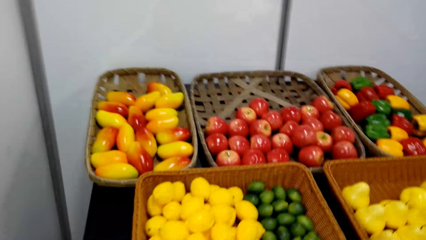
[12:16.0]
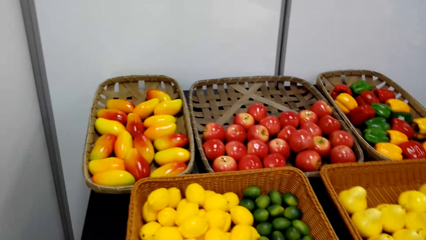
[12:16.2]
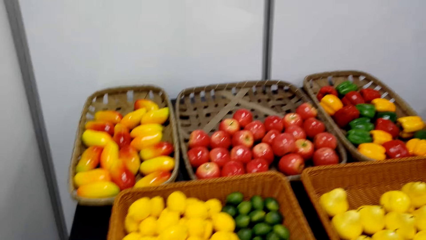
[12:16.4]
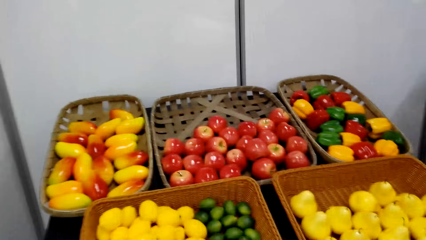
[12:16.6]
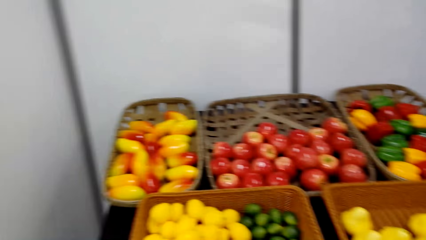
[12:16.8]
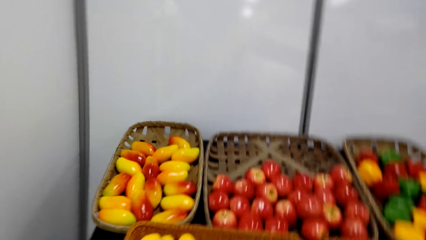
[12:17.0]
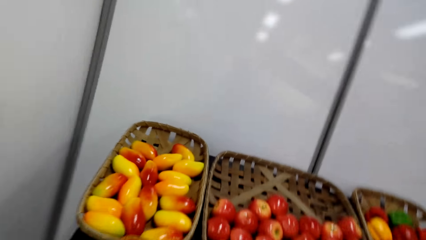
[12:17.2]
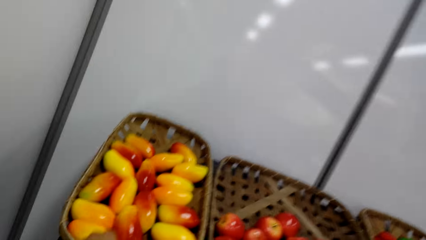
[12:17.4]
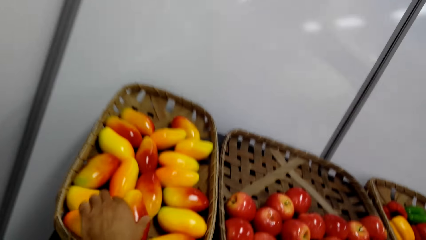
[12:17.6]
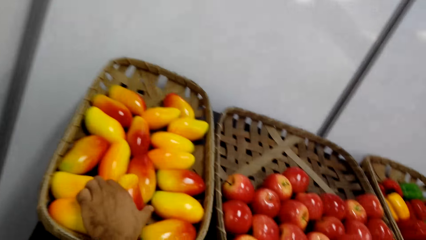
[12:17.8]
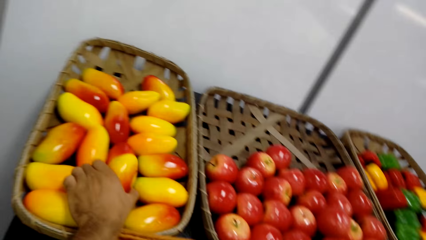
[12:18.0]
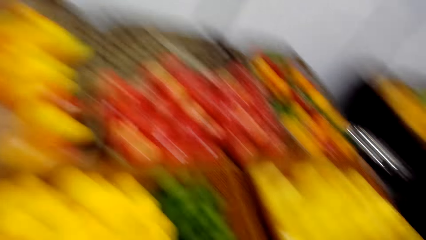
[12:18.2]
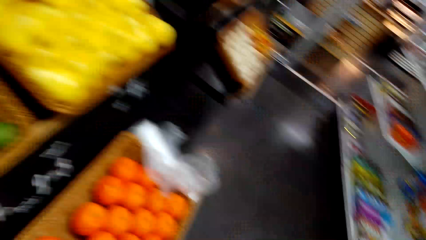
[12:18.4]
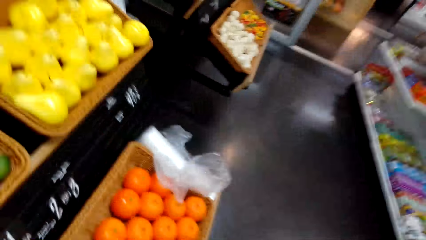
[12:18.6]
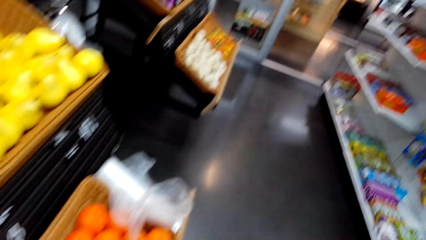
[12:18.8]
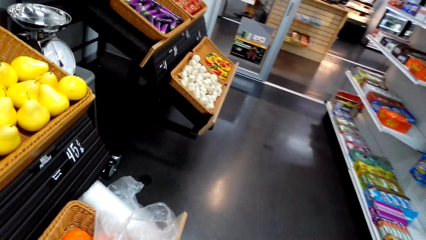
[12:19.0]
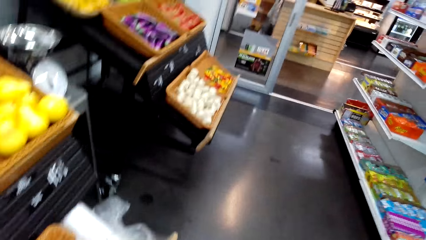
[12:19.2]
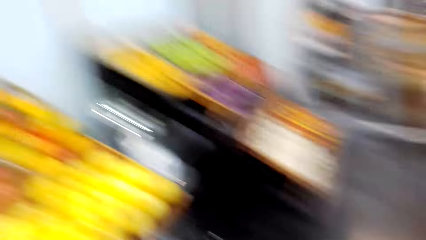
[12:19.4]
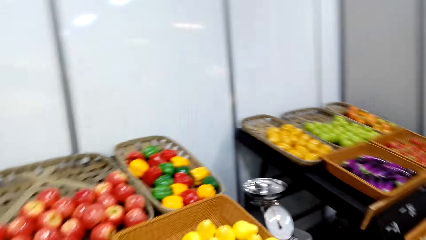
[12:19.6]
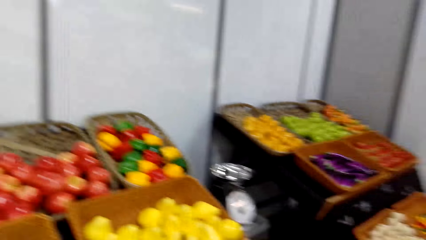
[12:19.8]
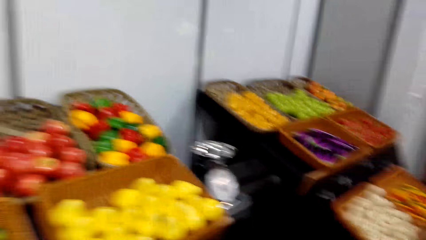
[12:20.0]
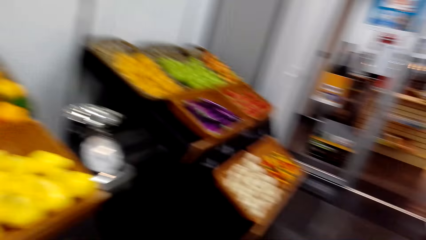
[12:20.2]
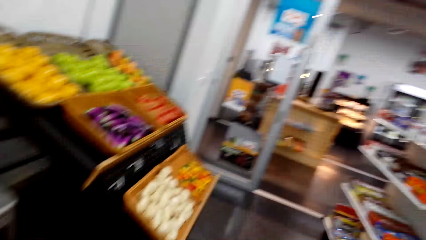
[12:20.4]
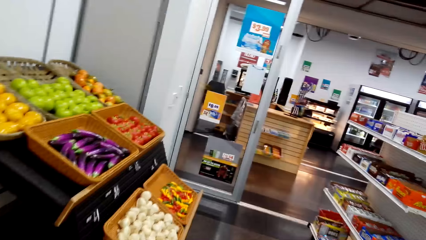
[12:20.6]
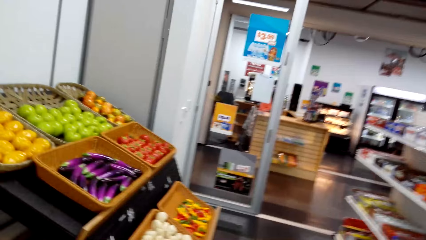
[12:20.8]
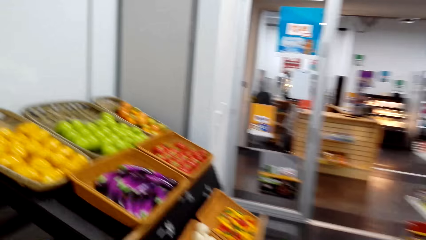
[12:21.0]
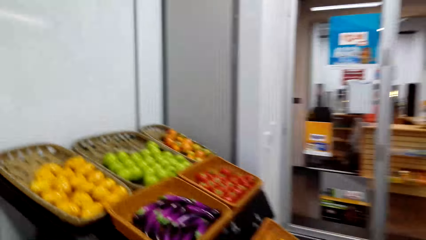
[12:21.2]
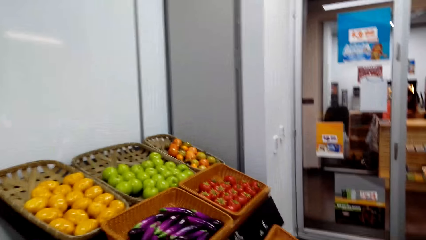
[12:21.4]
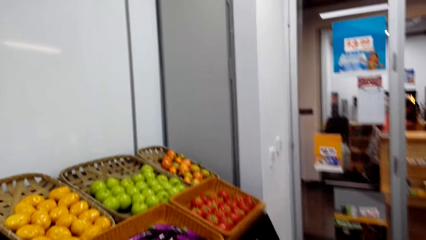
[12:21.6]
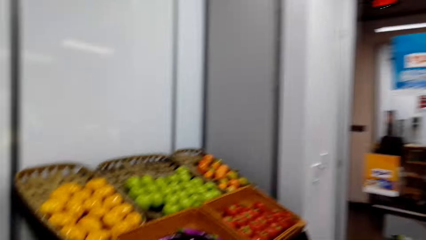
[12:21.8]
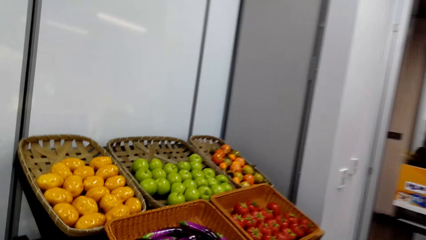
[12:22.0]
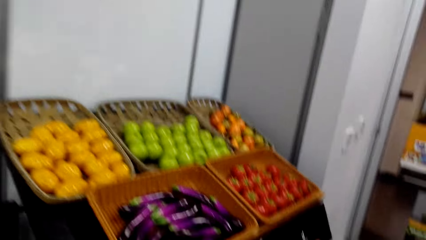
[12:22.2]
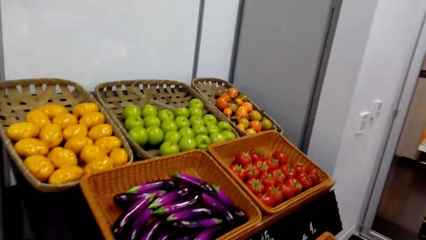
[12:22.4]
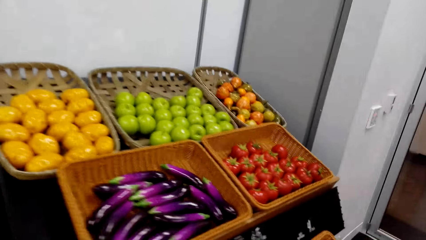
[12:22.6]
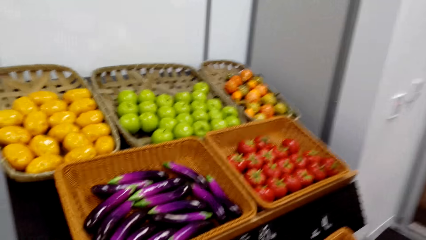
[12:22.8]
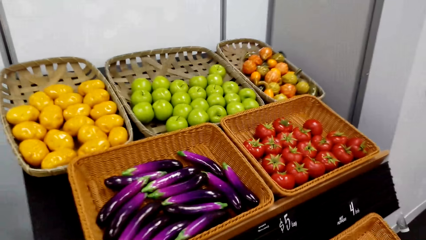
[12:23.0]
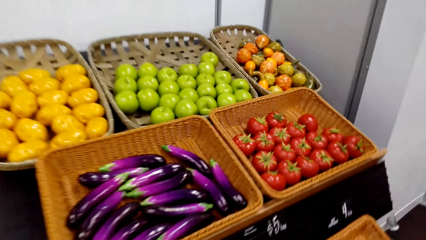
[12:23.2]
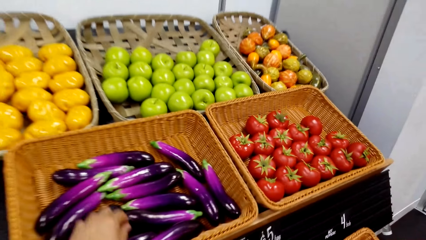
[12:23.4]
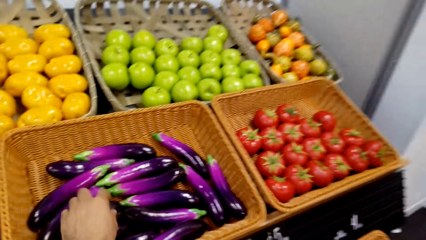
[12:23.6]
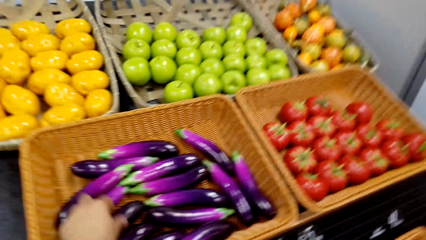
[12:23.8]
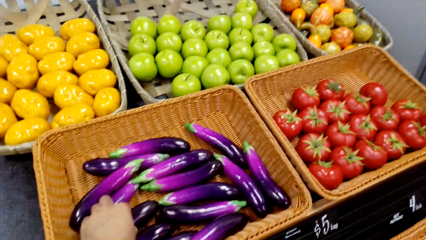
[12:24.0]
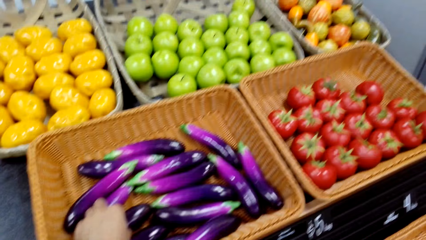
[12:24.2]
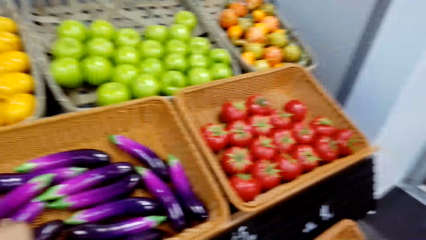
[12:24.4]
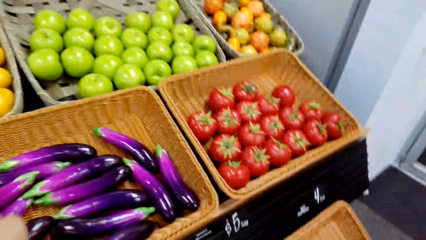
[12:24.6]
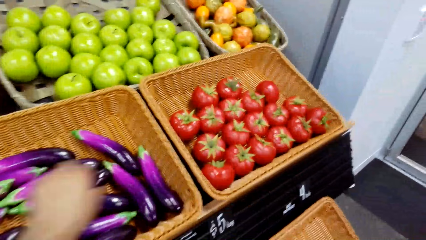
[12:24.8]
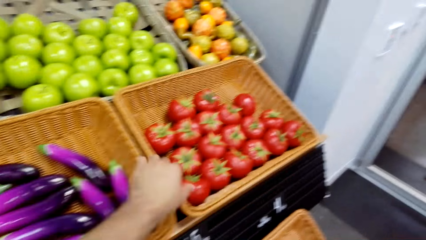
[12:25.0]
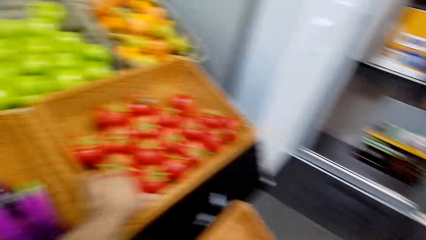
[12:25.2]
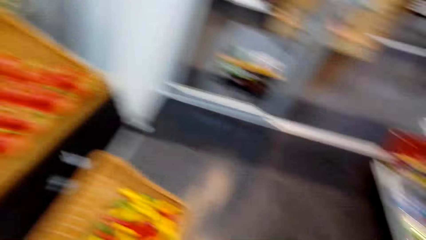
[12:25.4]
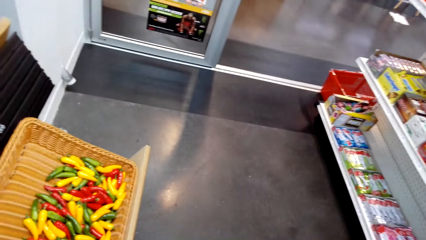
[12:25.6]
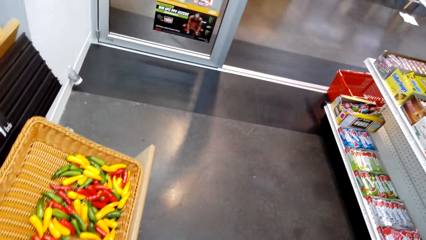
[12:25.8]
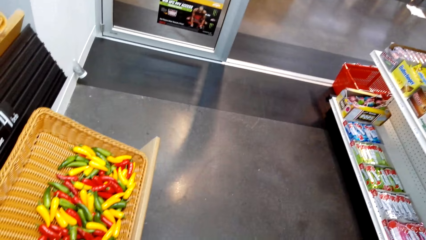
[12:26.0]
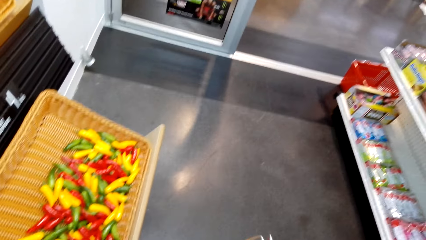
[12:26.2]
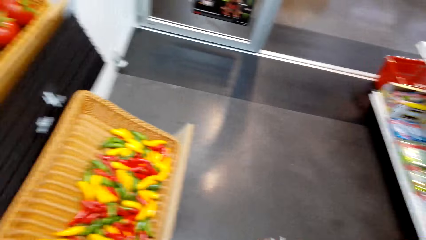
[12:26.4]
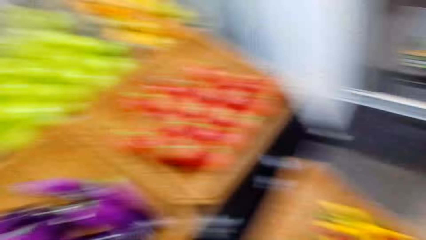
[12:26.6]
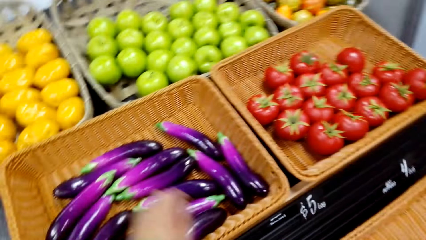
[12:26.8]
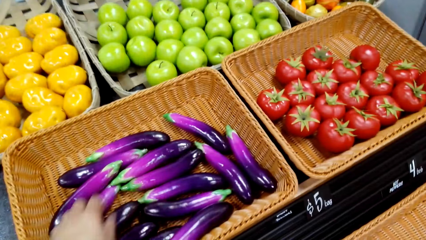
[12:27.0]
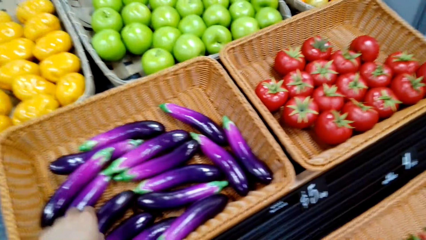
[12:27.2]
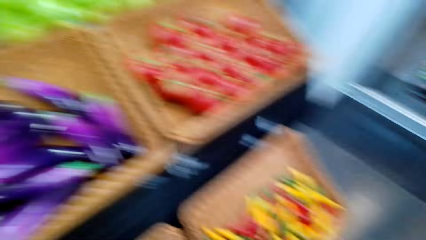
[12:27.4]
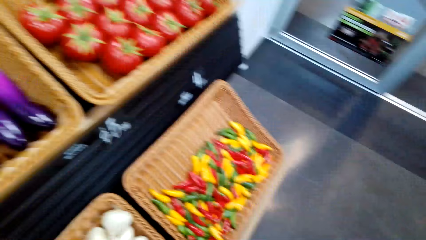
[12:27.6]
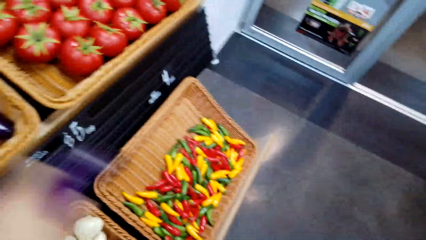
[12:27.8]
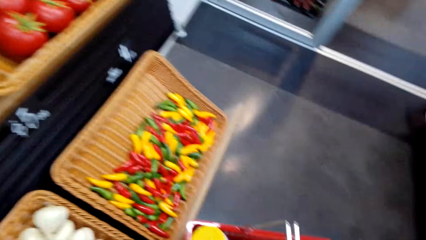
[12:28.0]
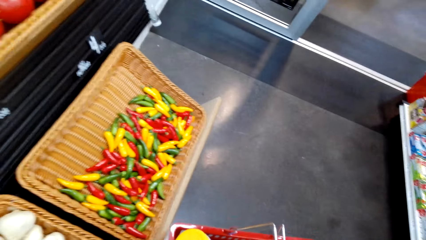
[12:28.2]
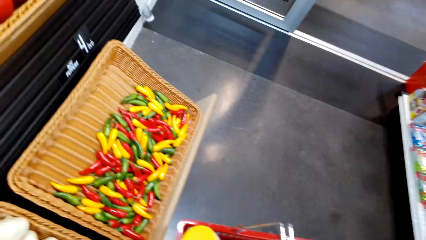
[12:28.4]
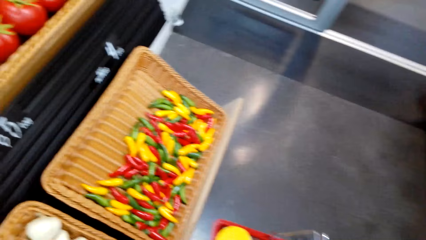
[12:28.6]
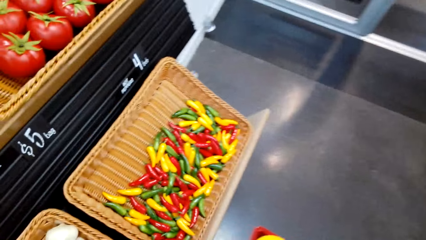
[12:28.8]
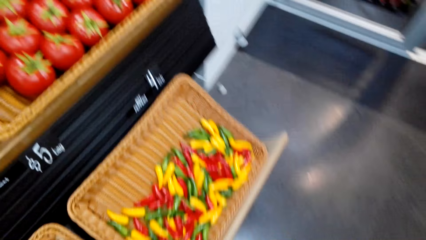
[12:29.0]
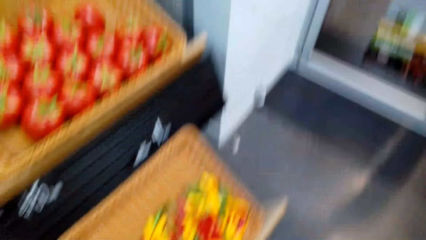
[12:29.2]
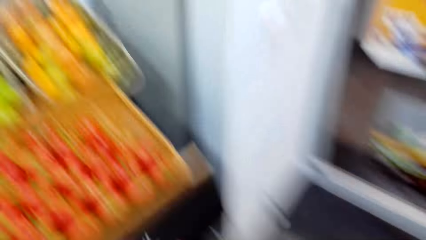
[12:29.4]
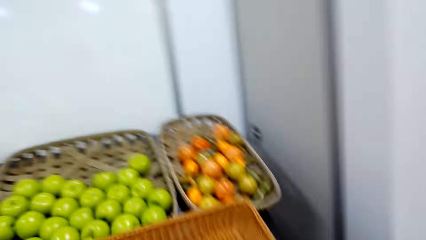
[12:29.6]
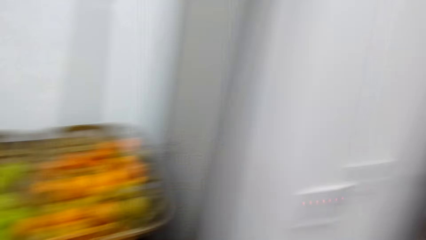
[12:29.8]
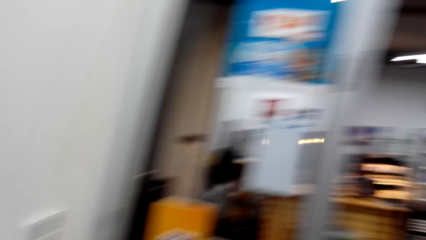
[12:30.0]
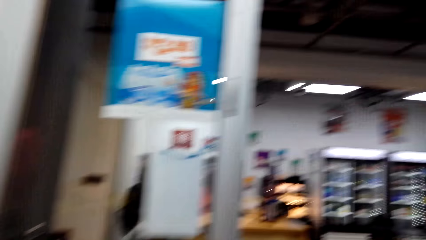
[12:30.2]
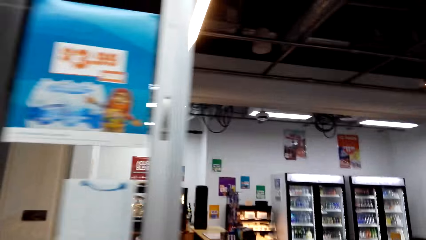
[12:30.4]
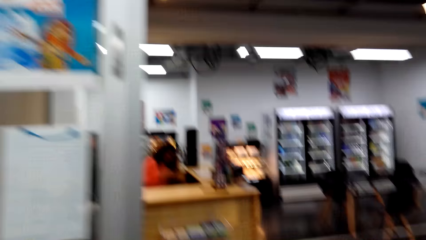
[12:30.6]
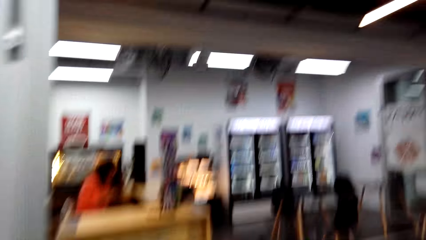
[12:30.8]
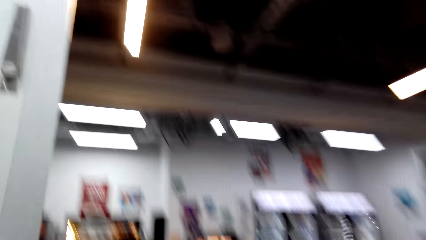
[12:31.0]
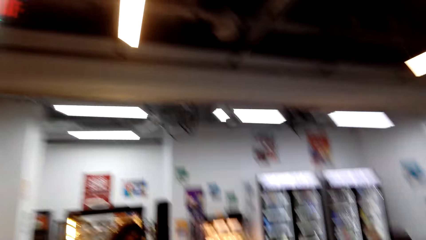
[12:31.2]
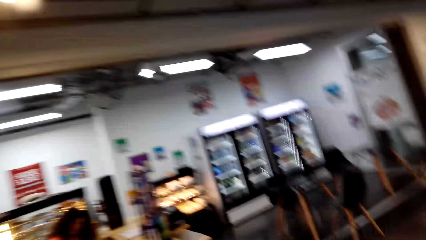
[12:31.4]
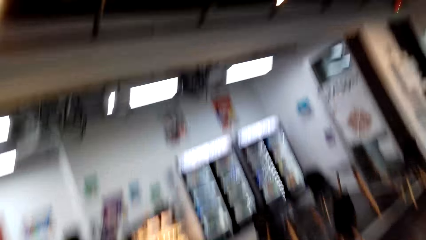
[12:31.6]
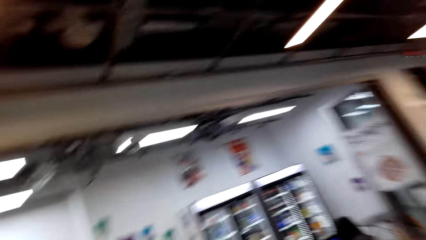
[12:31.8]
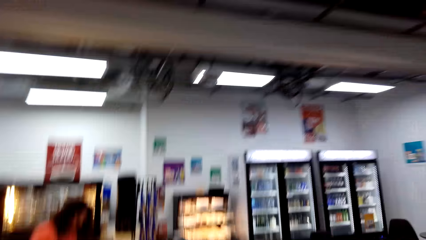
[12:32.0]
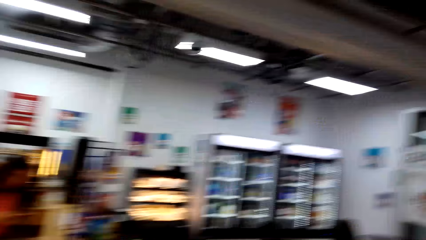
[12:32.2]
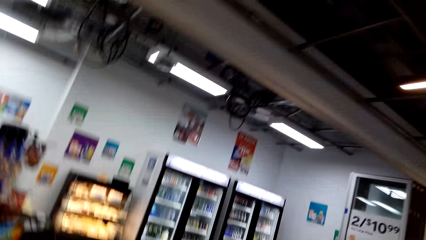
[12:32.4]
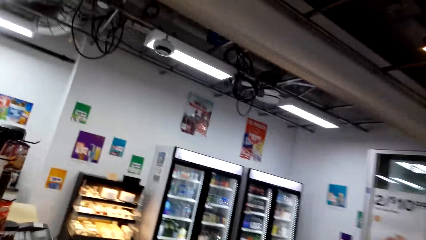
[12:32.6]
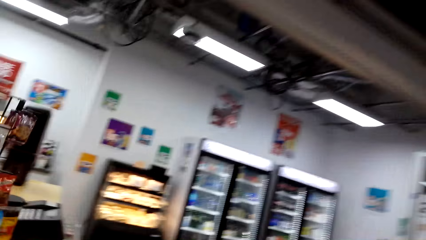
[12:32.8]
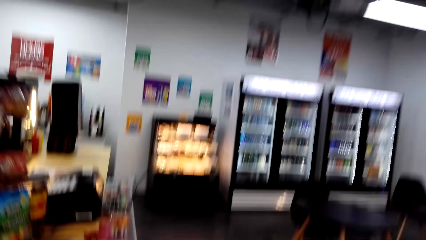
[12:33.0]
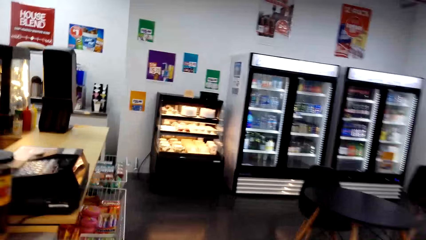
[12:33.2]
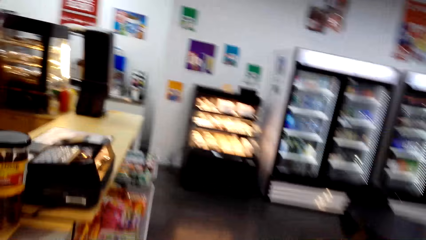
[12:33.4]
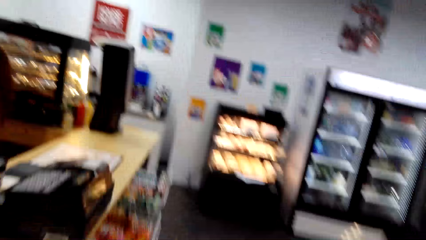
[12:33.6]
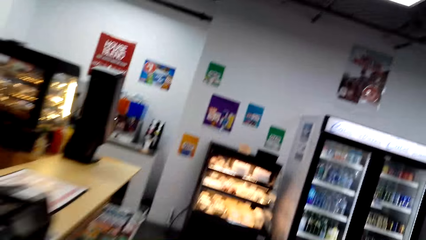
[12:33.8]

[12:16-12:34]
The camera wearer picks a mango fruit. They walk to the fruits. They take a cucumber. They pick an eggplant. They pick a tomato. They pick the eggplant. They walk back in the grocery.
